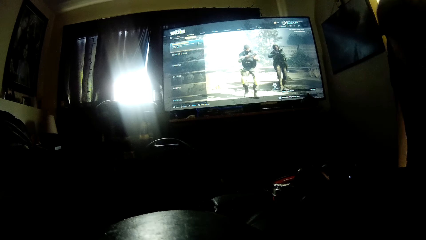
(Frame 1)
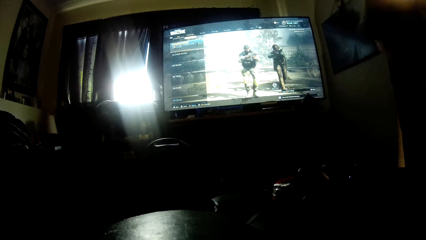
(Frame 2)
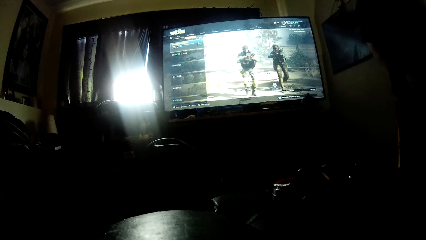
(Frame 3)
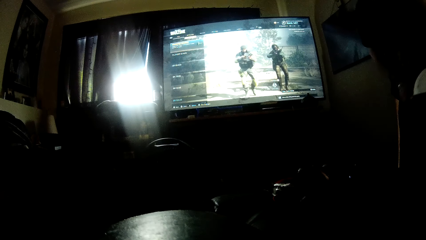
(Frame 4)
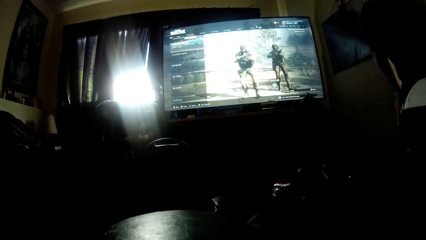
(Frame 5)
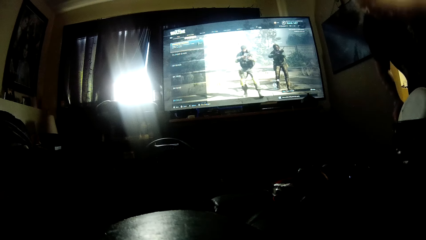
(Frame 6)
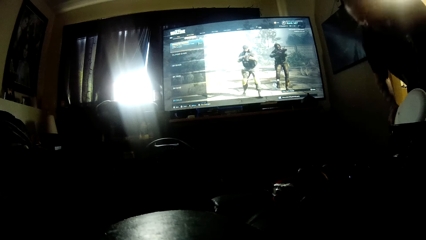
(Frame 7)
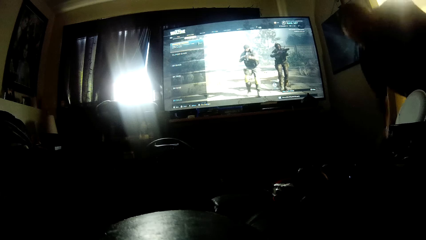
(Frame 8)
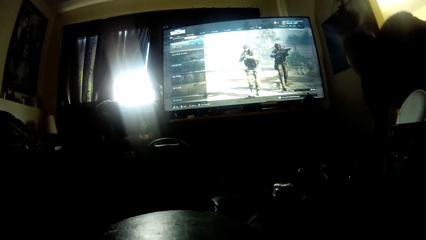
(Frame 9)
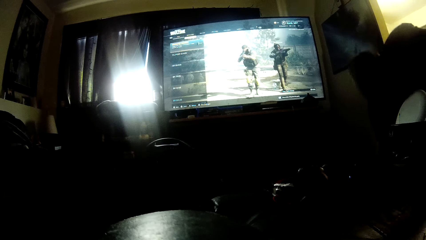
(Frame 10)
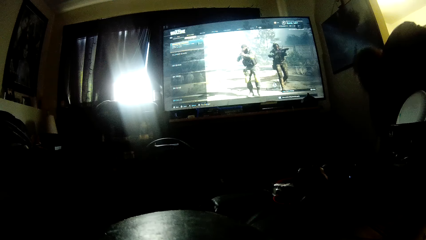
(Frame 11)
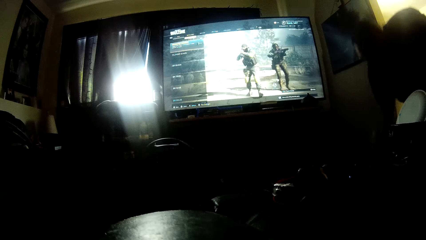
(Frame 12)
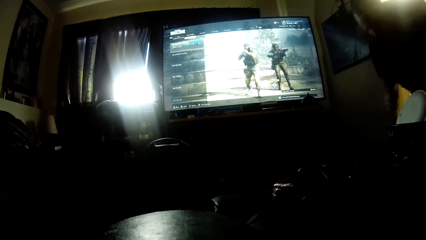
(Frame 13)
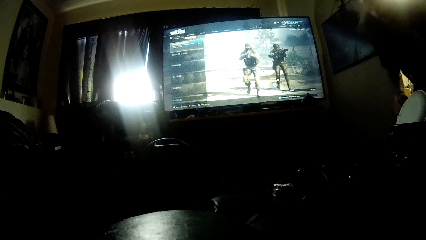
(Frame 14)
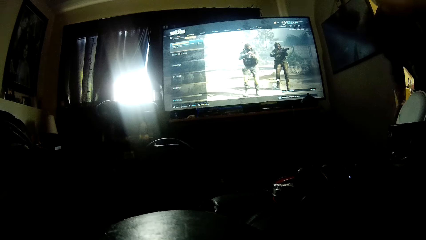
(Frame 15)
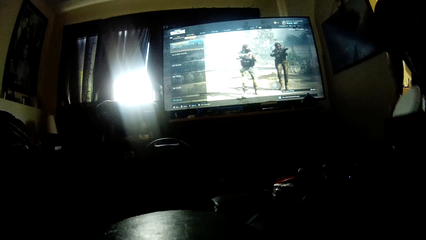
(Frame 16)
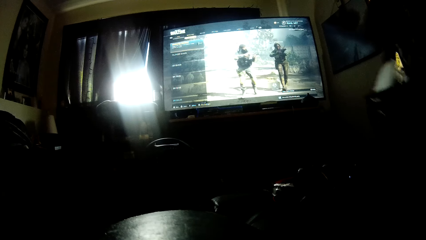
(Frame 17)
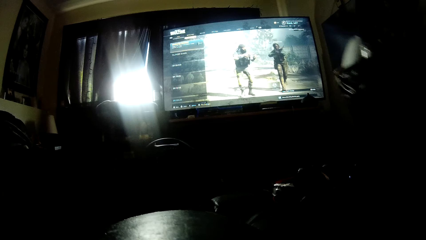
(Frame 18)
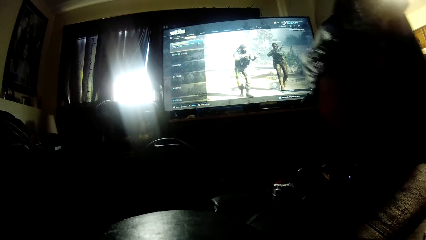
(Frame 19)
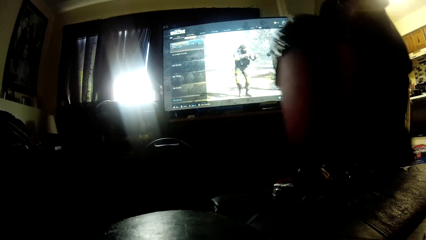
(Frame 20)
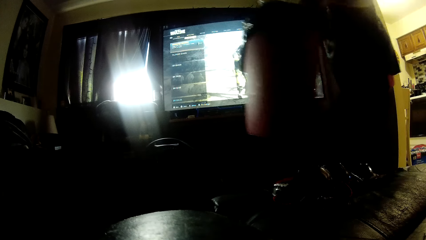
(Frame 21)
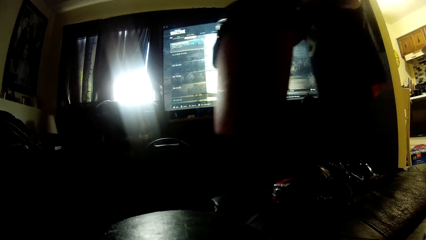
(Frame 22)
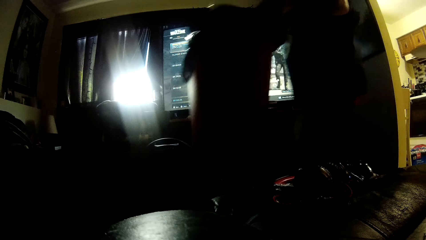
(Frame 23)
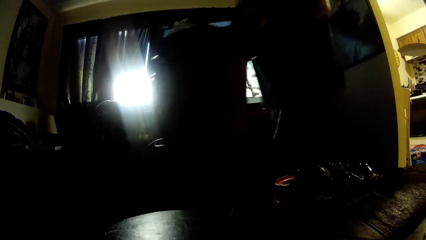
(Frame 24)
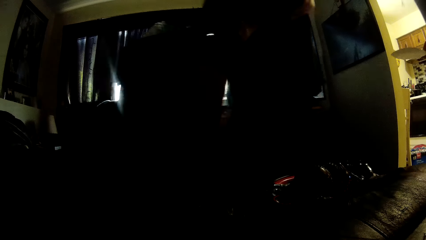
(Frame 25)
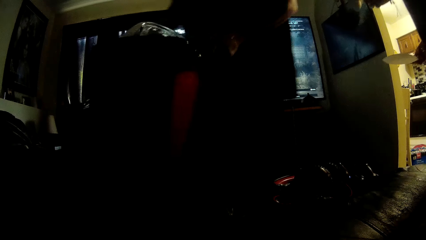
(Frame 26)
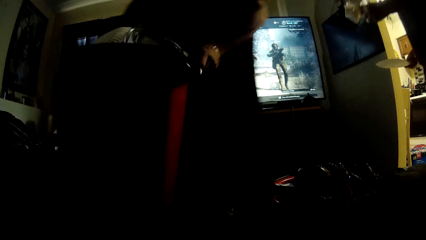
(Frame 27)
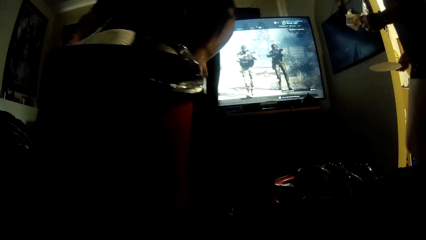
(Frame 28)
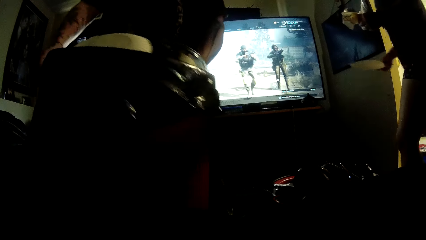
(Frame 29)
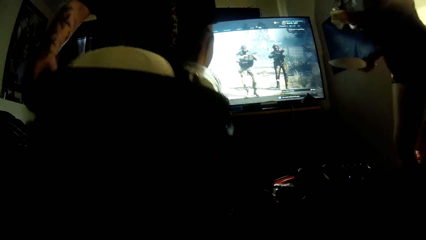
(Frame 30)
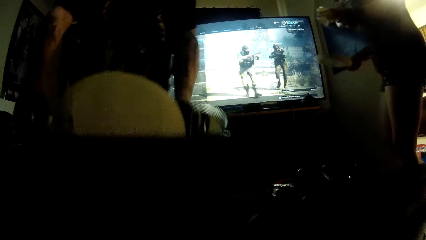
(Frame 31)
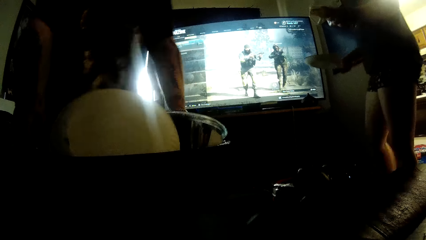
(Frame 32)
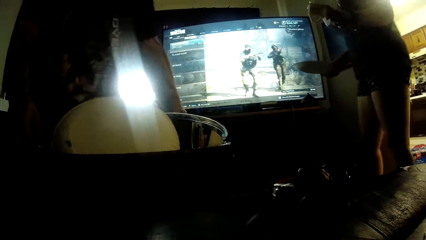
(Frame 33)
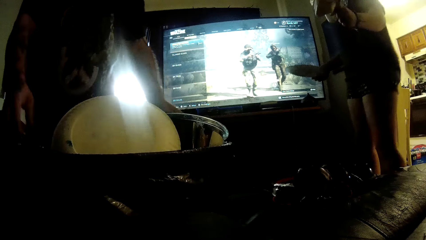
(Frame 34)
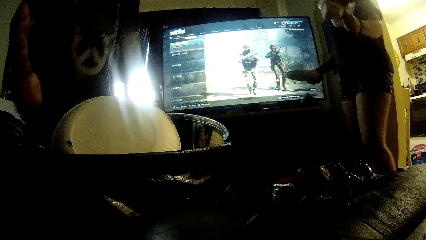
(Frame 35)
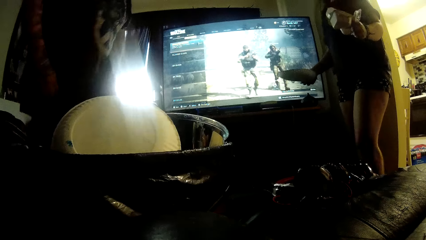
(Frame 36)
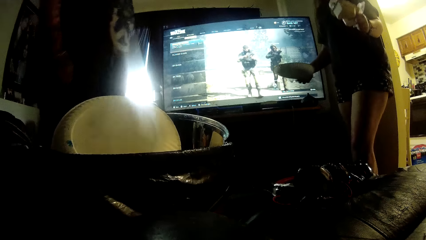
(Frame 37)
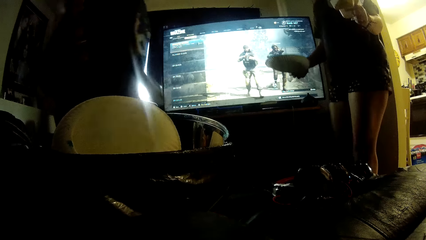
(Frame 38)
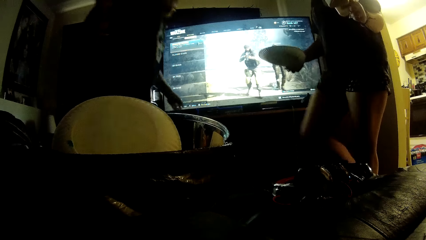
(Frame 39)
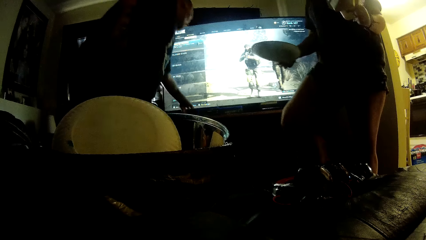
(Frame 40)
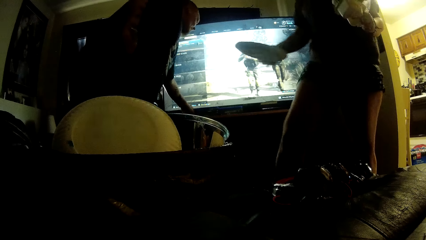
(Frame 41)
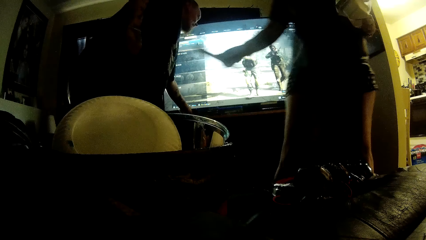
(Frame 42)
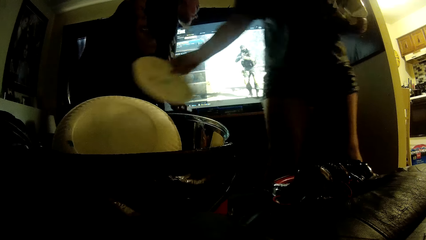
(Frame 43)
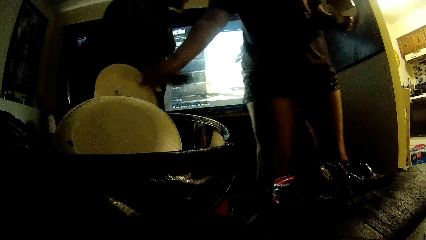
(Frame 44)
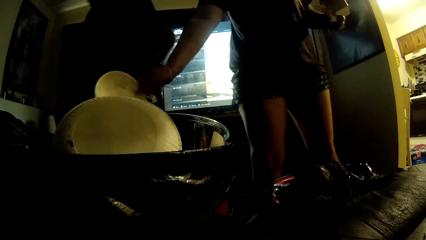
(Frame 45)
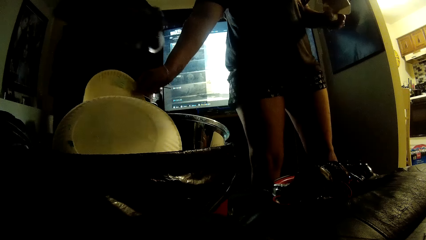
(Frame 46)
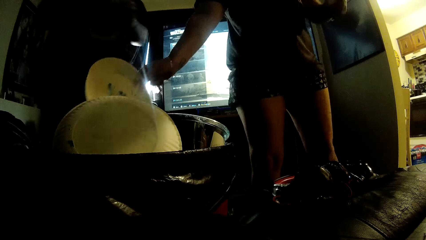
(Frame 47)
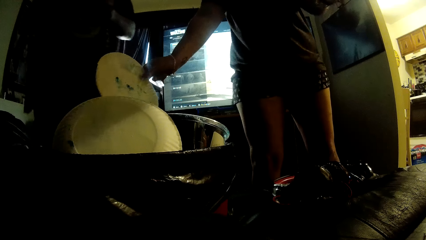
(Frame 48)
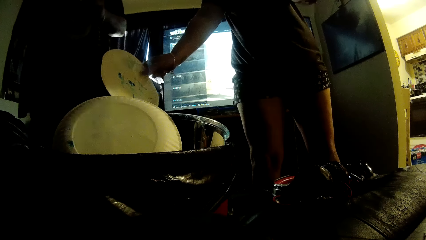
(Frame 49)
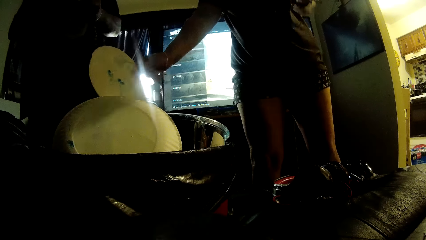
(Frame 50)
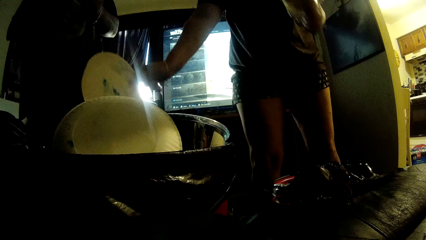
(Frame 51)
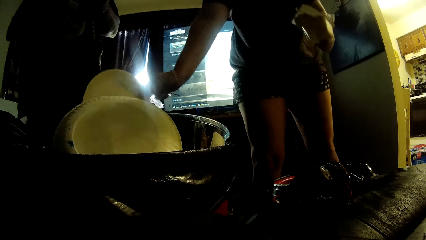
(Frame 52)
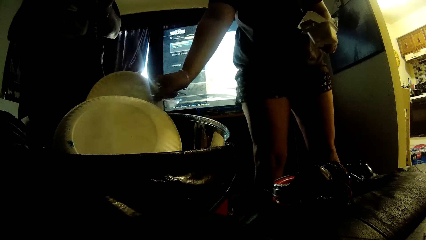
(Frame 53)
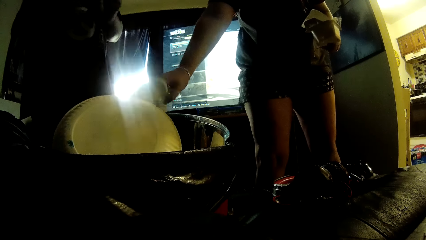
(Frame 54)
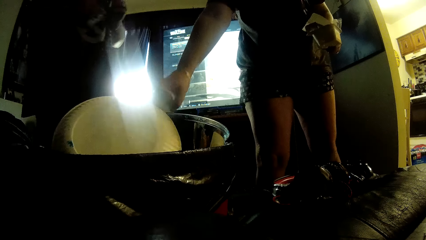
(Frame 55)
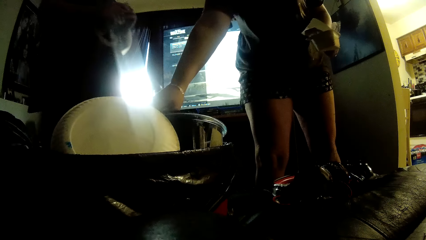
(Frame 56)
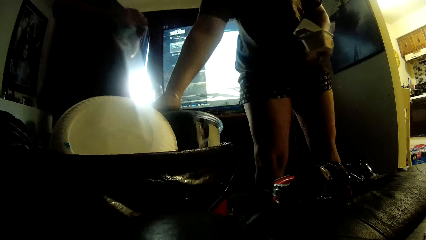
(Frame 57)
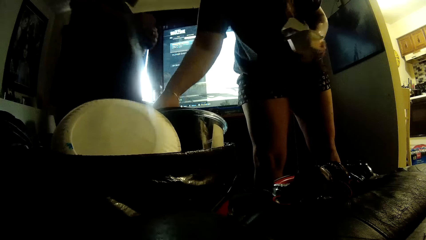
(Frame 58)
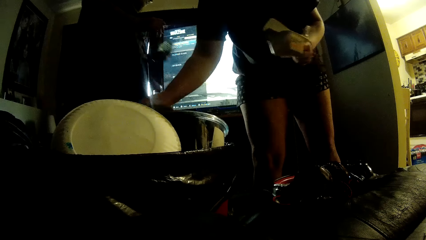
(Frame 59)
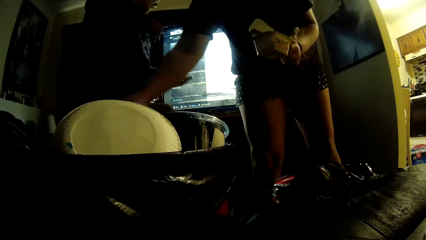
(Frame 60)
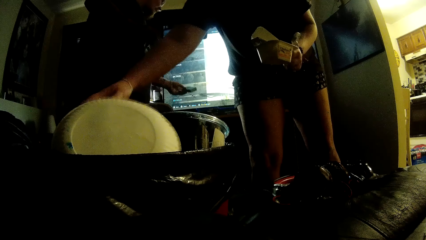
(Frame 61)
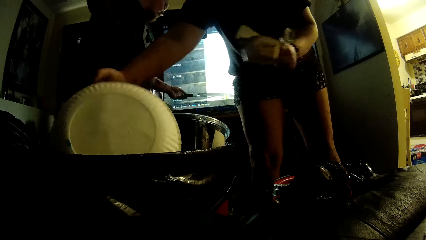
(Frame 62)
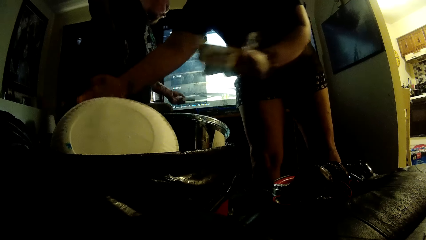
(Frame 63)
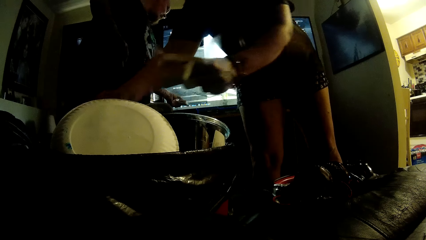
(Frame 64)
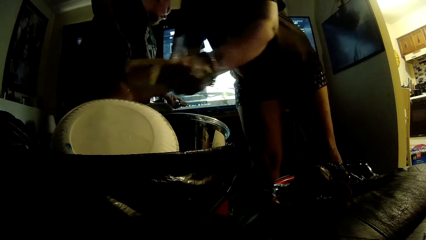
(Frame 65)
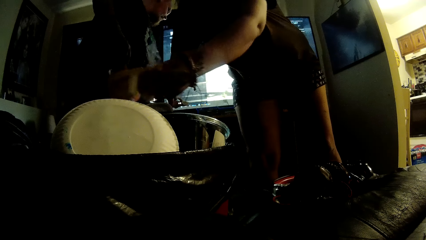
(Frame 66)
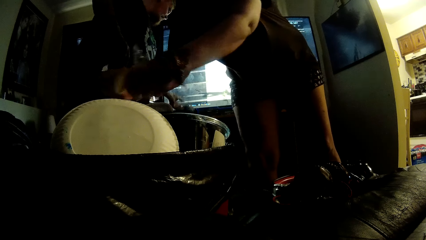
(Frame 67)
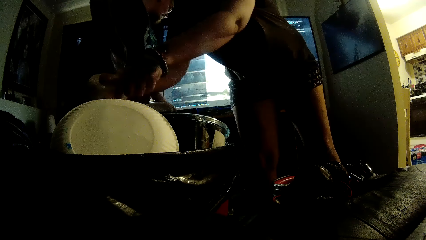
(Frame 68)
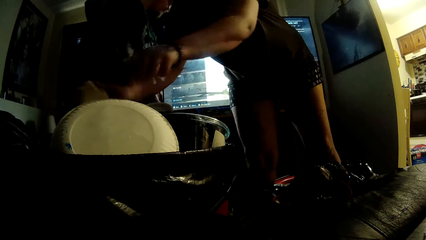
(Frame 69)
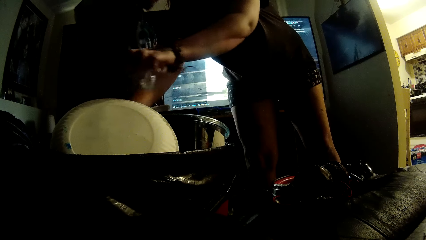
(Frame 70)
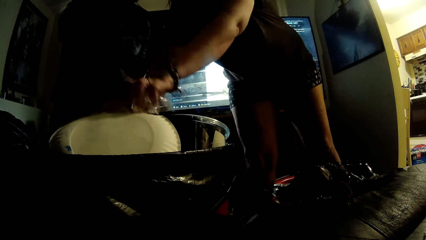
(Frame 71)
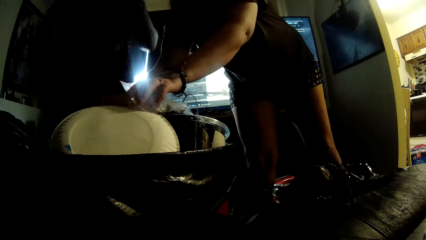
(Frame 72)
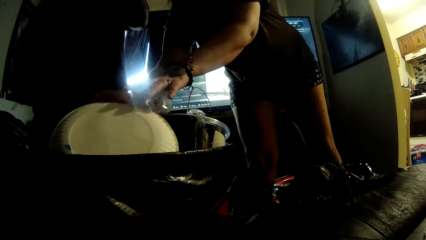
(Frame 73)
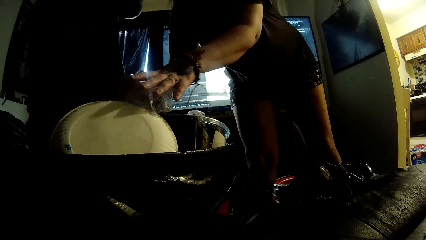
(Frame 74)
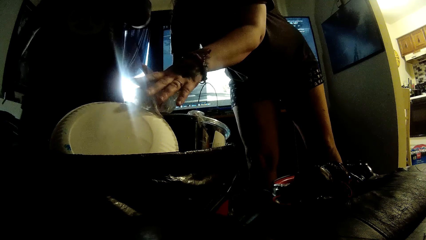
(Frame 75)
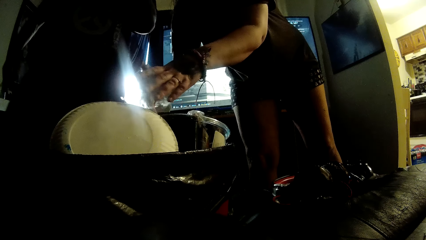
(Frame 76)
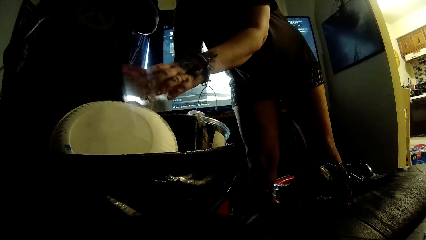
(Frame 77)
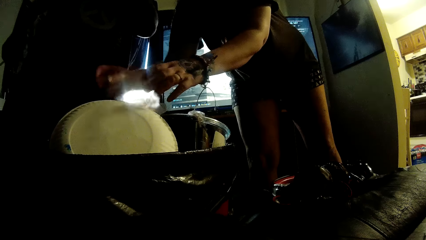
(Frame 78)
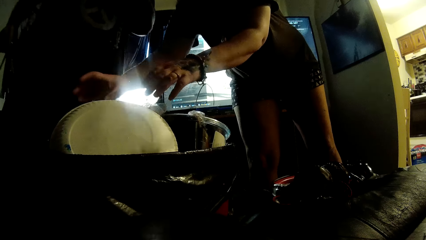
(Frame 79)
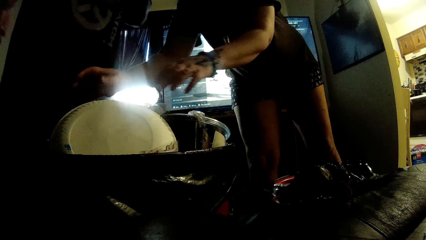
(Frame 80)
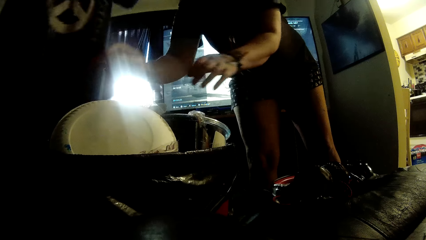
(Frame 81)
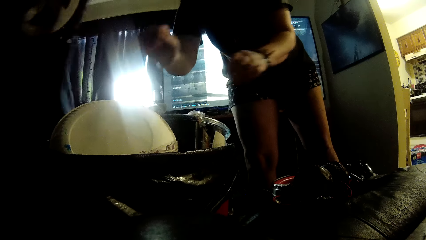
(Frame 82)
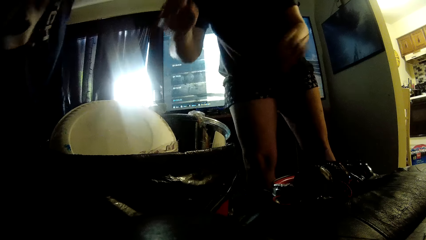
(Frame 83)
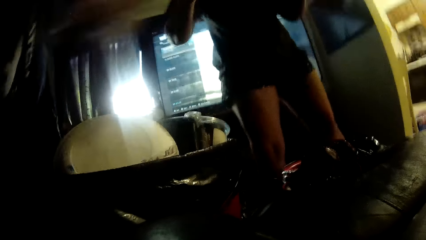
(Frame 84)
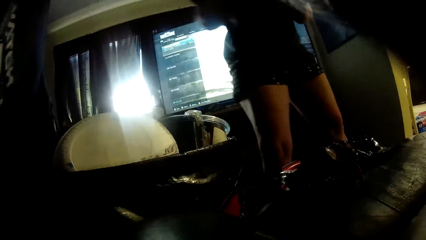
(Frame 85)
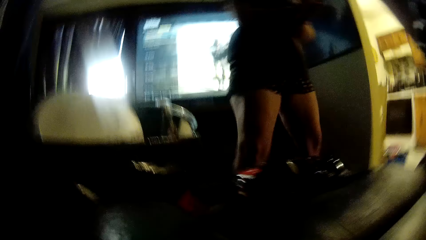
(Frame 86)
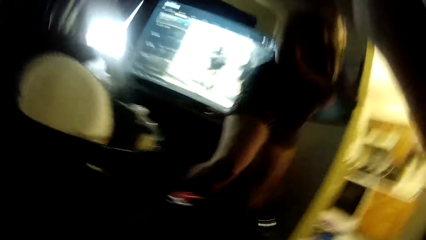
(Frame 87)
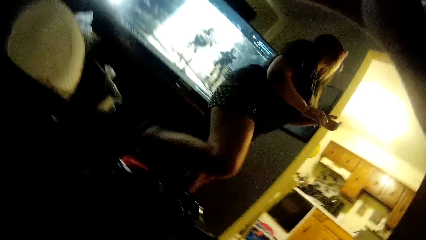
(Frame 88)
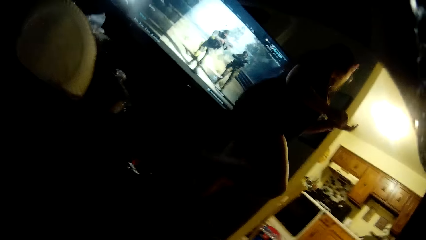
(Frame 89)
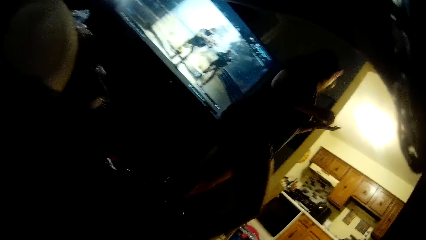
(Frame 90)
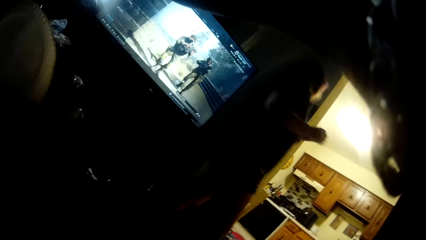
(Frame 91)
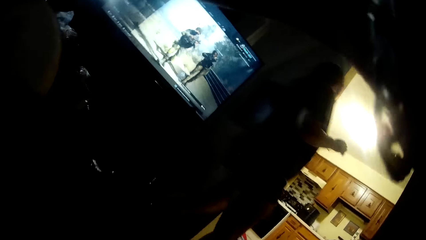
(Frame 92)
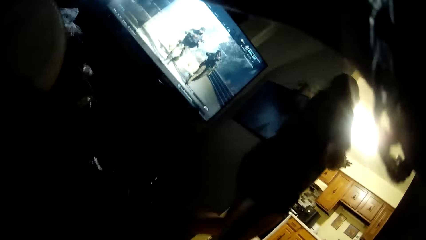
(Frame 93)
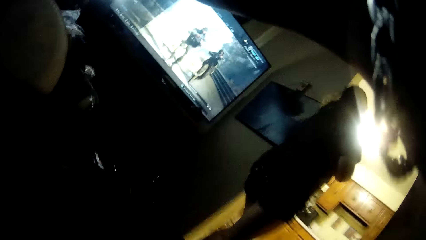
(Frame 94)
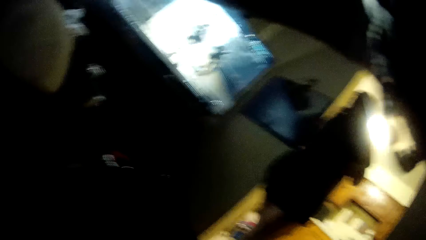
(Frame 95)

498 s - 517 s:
A man pushes the dust bin and puts something in the dust bin. The man carries the basket. The man walks around. Another man walks in. The other man drops litter in the dust bin. The first man touches the camera.
